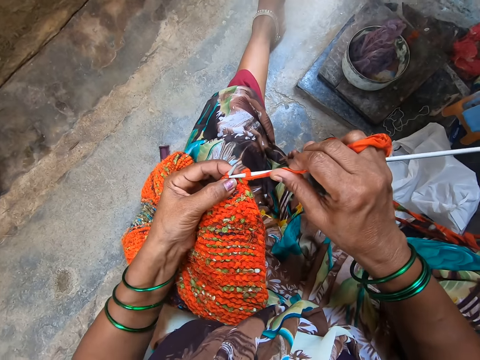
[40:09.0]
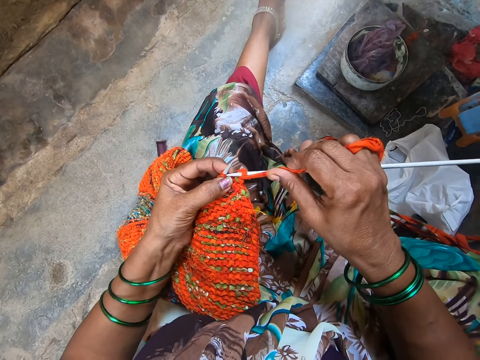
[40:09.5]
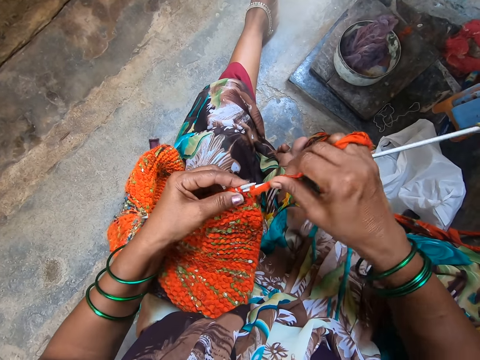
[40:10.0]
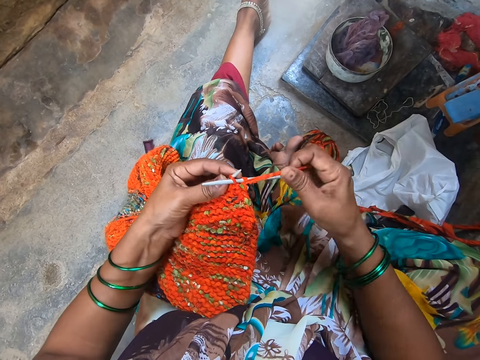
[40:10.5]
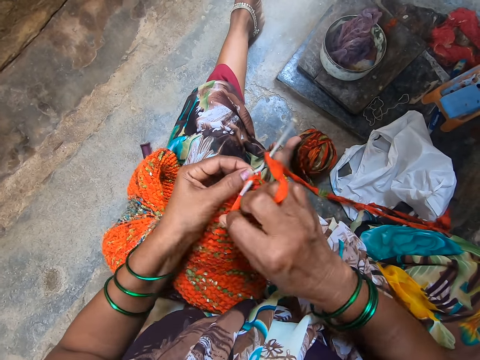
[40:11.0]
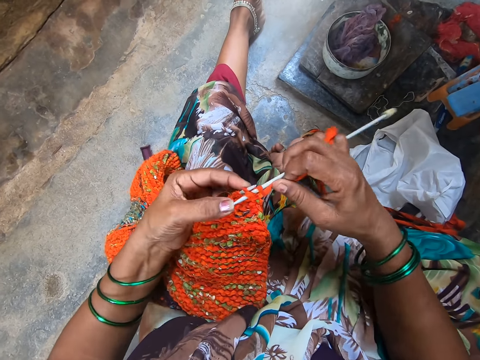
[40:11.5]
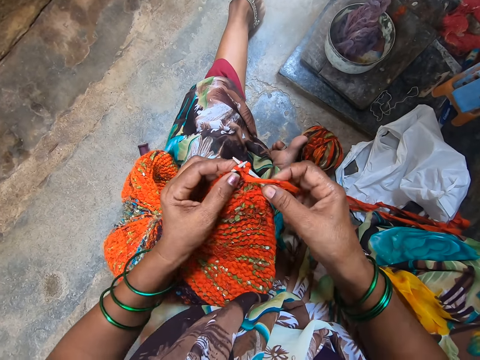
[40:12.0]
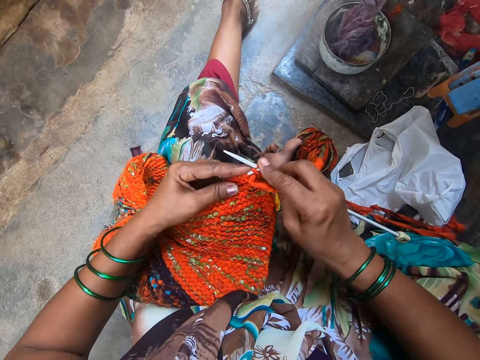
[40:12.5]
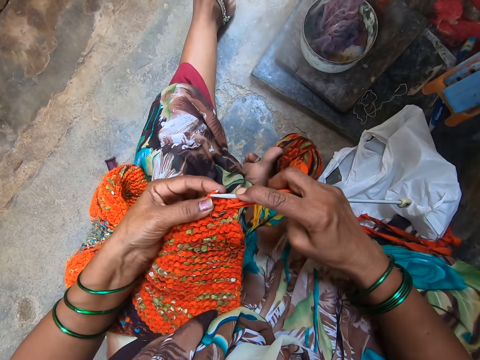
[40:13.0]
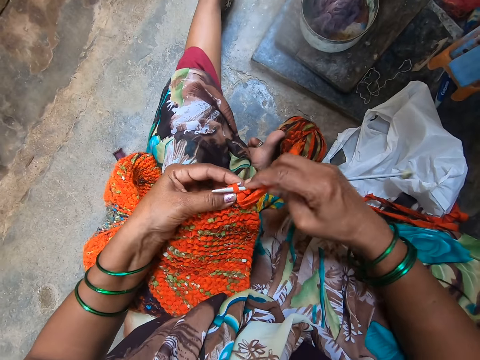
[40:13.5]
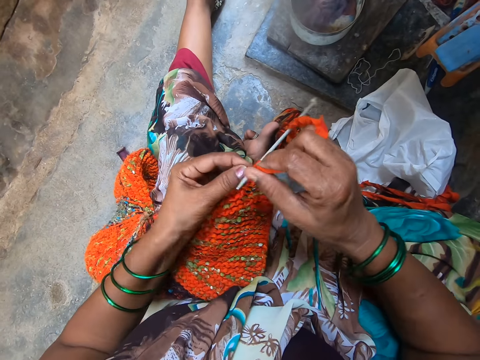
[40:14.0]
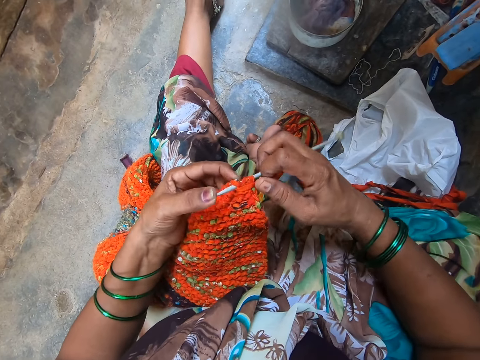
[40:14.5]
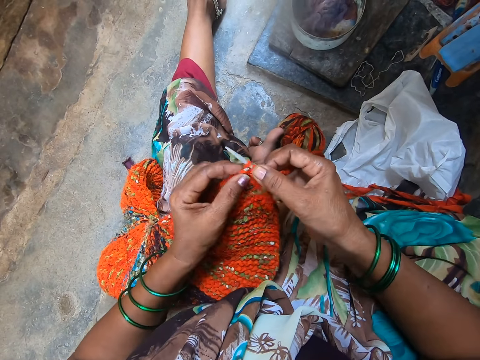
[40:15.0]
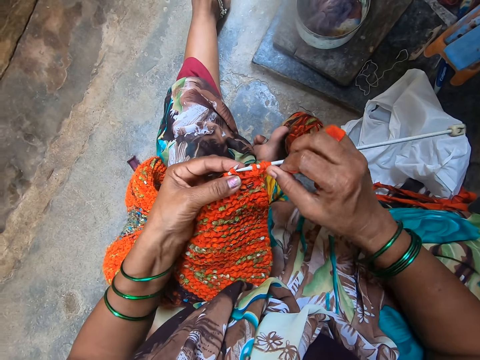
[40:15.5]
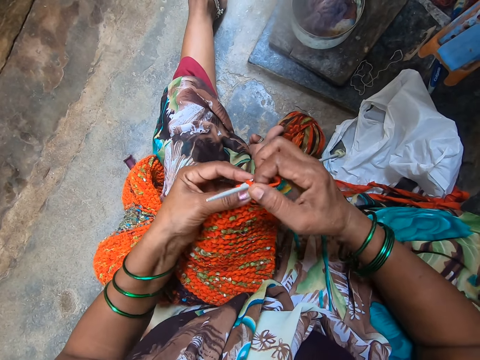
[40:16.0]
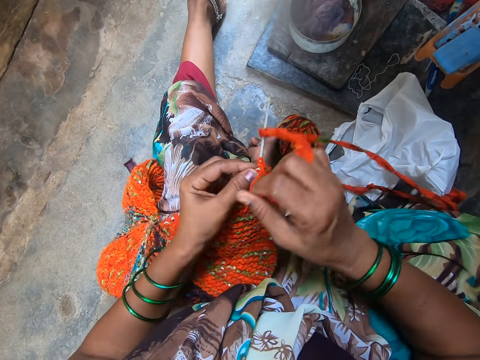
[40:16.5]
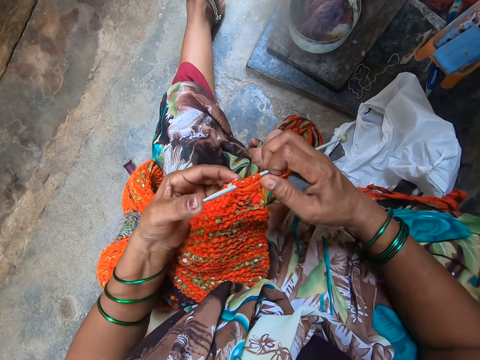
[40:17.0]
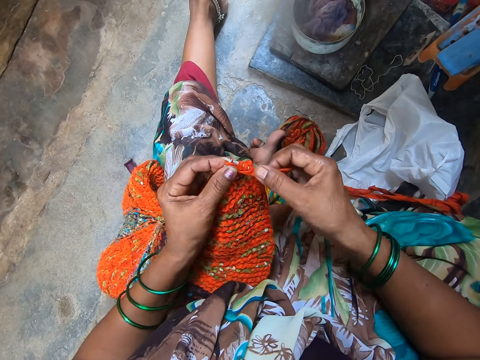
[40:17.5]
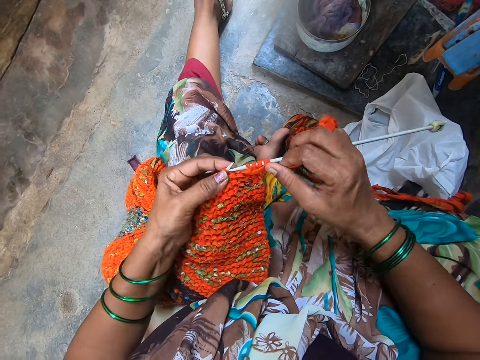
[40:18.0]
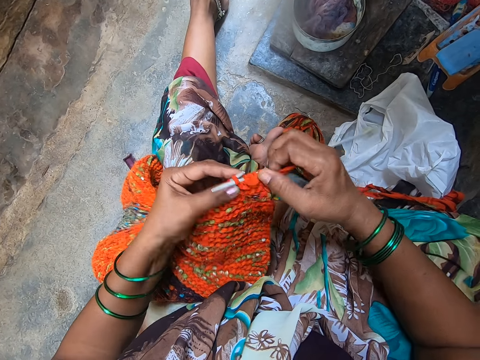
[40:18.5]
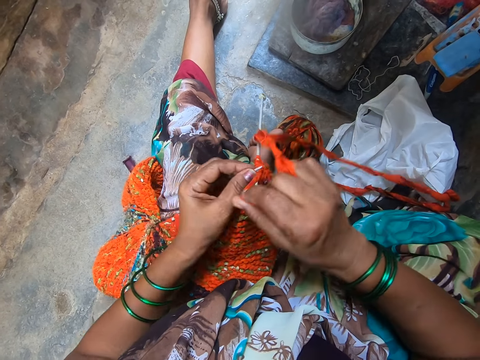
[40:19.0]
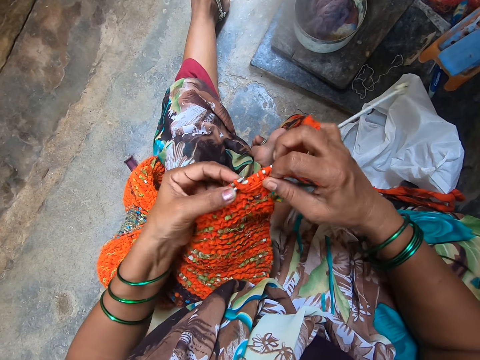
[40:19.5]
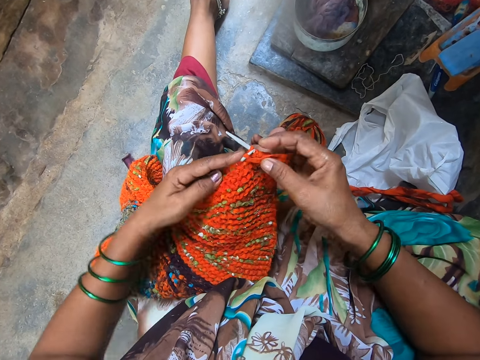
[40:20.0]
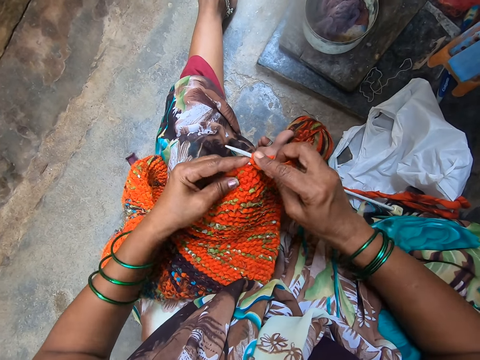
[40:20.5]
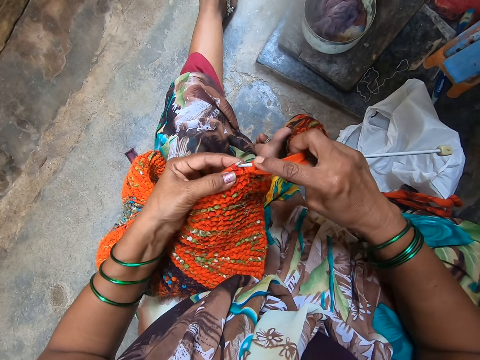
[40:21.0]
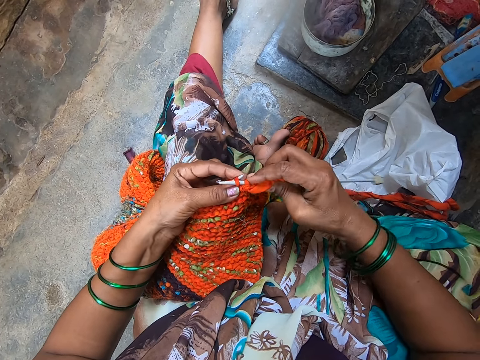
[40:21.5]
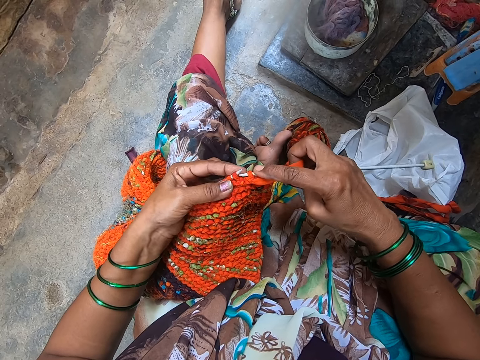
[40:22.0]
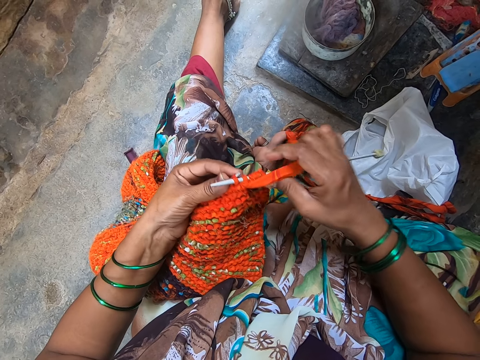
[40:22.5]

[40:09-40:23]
The camera wearer knits a piece of fabric with a knitting needle. They coil a knitting thread on the knitting needle. They knit the piece of fabric with the knitting needle. They coil the knitting thread on the knitting needle. They knit the piece of fabric with the knitting needle. They coil the knitting thread on the knitting needle. They knit the piece of fabric with the knitting needle. They coil the knitting thread on the knitting needle. They knit the piece of fabric with the knitting needle.

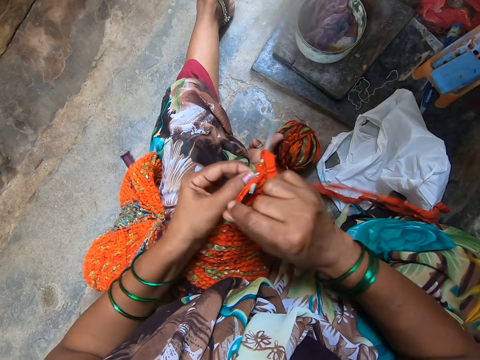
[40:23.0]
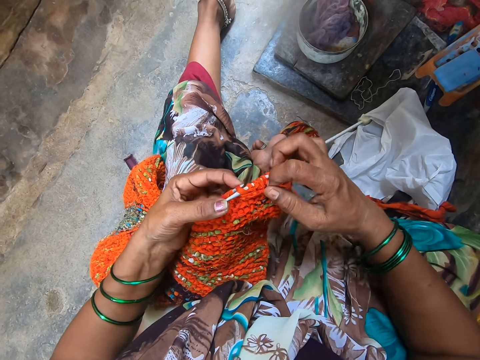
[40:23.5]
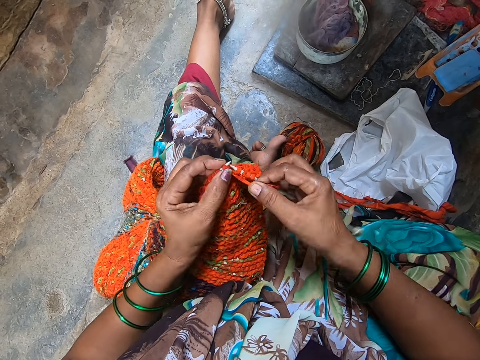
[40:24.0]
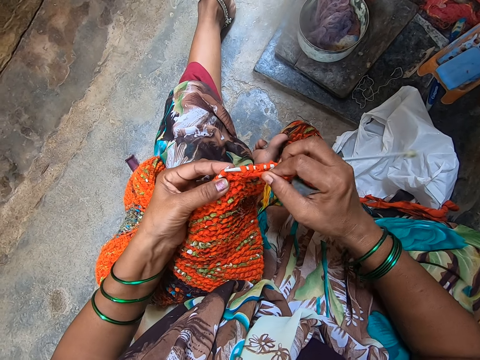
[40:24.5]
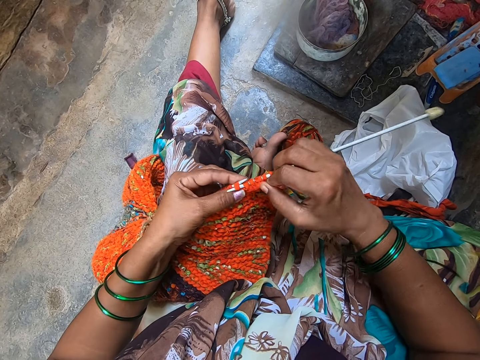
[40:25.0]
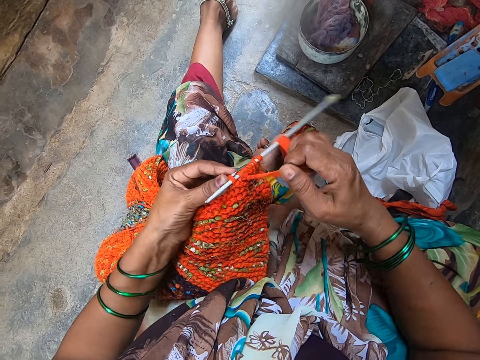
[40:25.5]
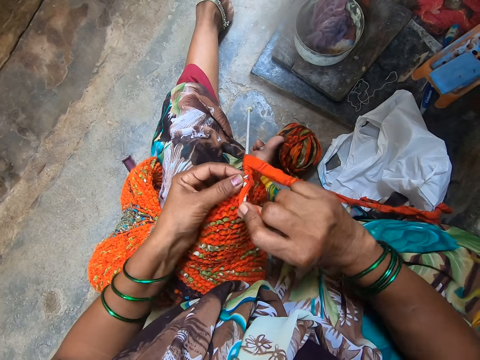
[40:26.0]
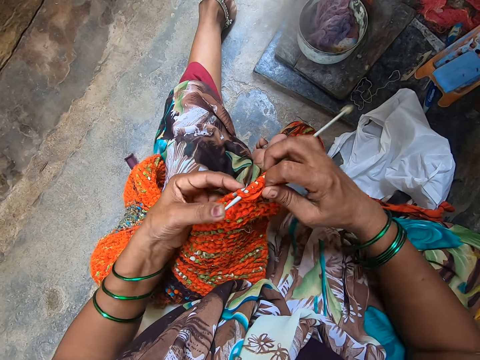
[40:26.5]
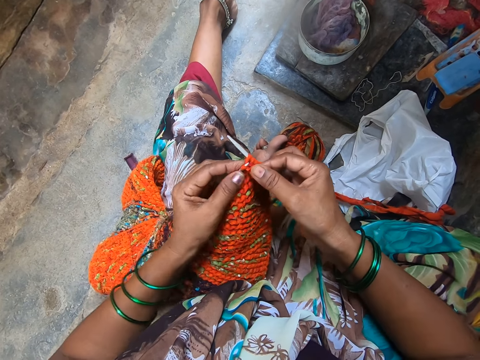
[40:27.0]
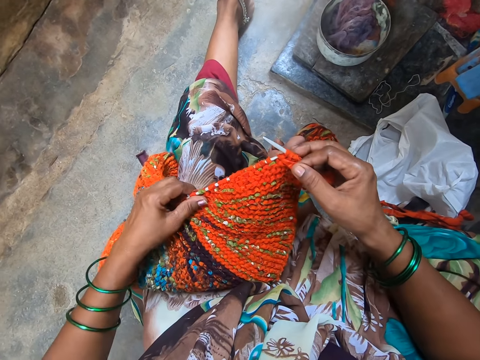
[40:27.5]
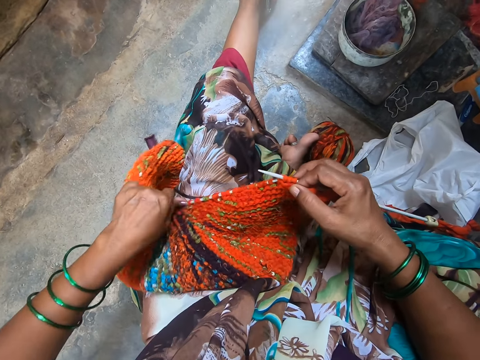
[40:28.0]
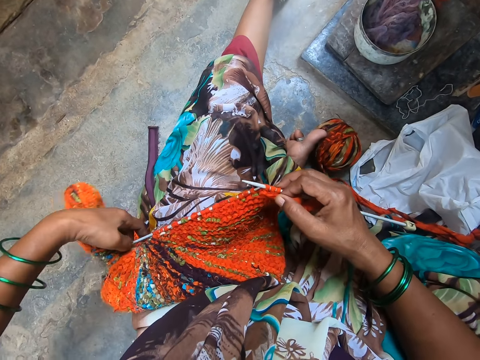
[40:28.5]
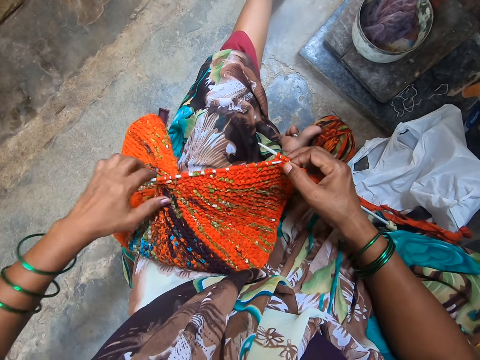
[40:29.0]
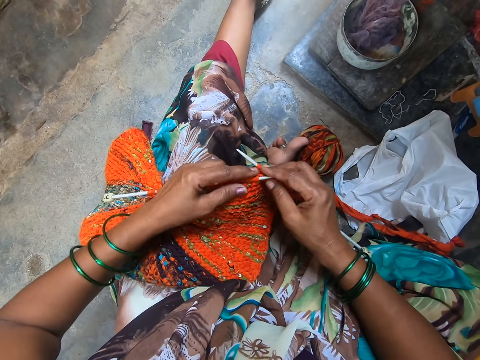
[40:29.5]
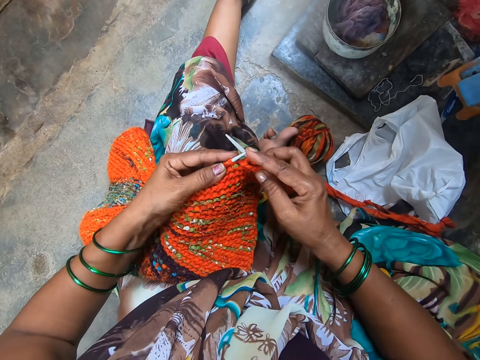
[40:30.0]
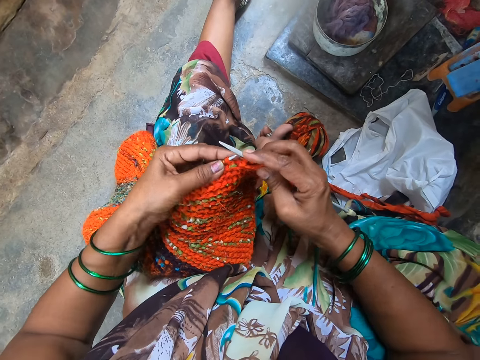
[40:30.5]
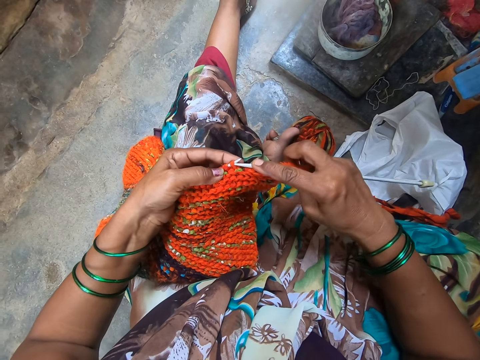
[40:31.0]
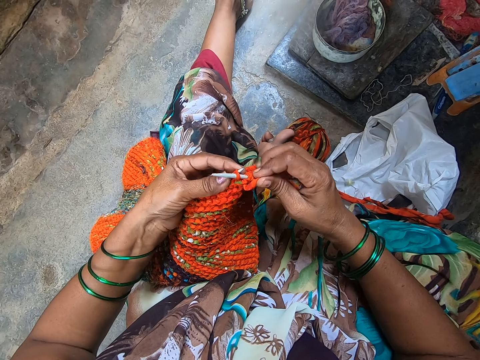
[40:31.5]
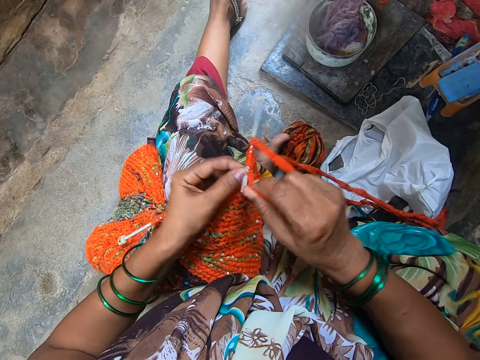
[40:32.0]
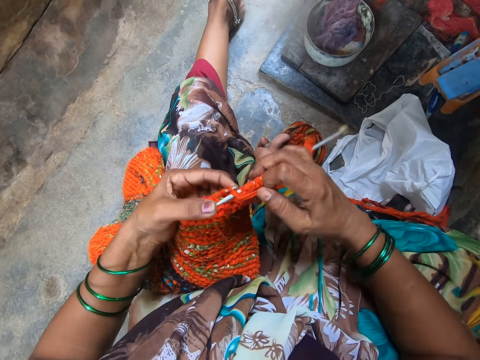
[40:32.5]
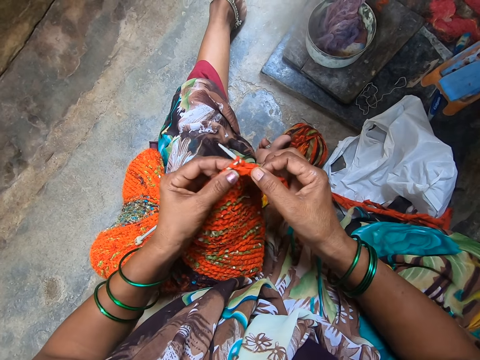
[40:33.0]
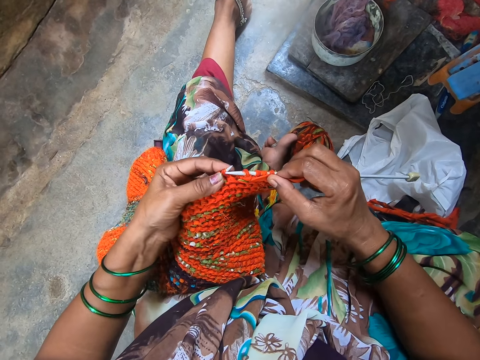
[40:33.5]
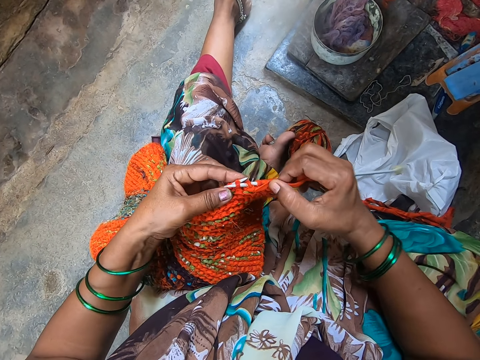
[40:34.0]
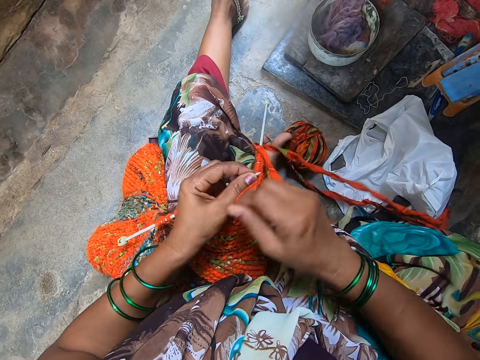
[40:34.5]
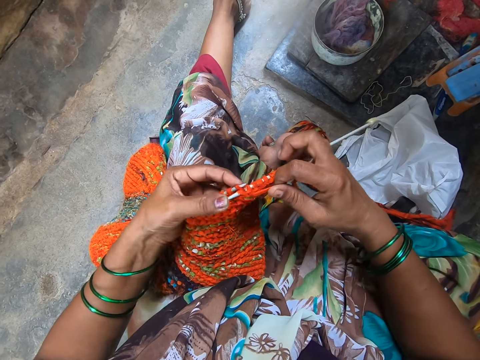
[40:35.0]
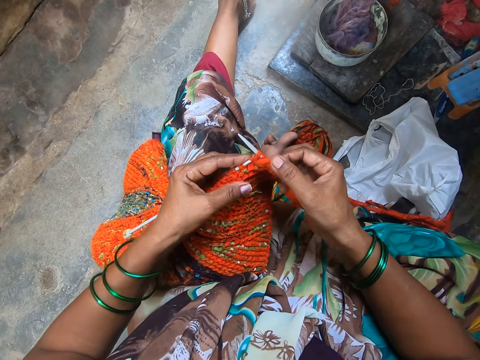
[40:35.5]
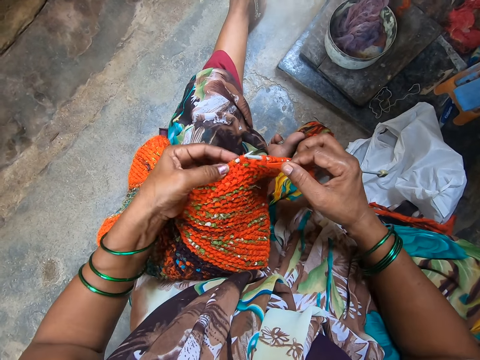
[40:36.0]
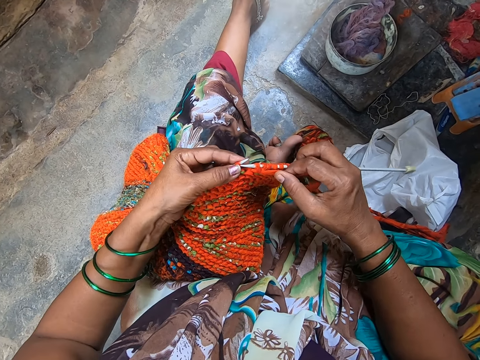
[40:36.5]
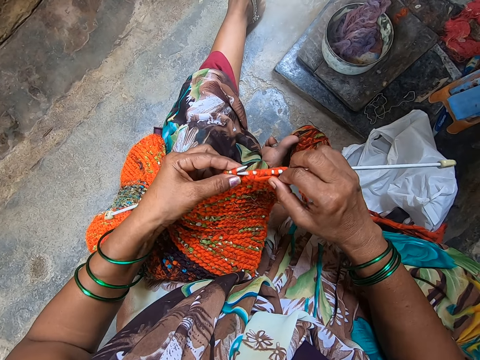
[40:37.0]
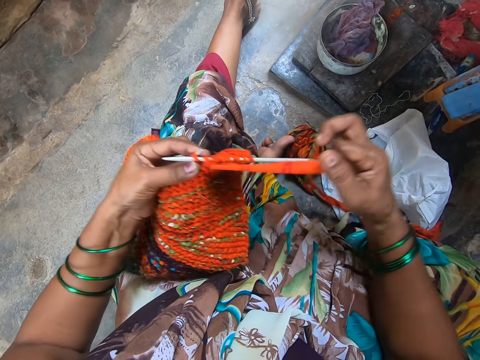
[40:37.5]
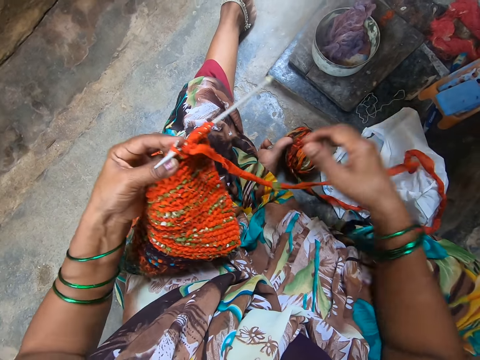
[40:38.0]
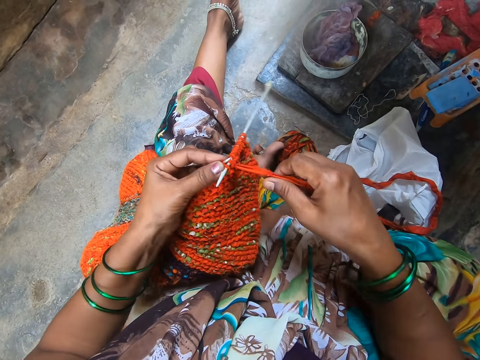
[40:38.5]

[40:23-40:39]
The camera wearer coils a knitting thread on a knitting needle. She knits a piece of fabric with the knitting needle. She coils the knitting thread on the knitting needle. She knits the piece of fabric with the knitting needle. She adjusts a piece of knitted fabric on a lap. She stretches the yarn with her hand.
